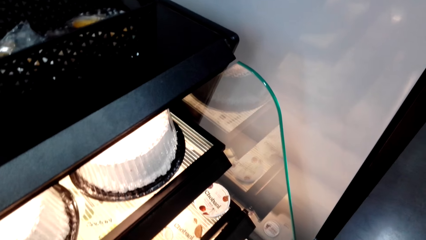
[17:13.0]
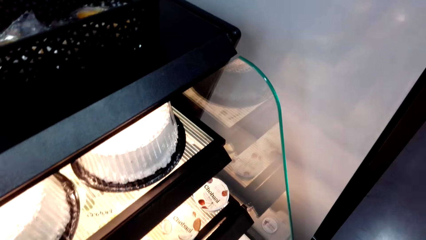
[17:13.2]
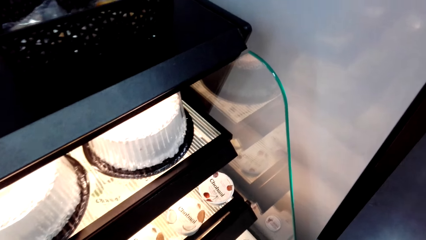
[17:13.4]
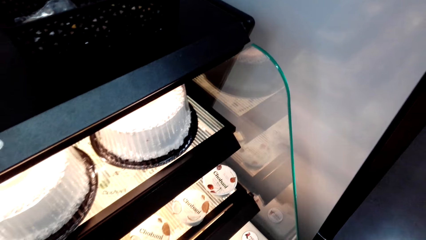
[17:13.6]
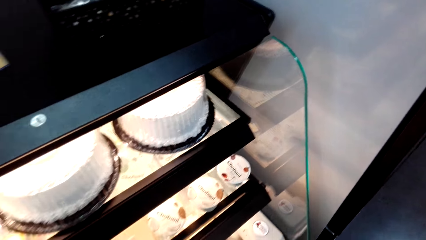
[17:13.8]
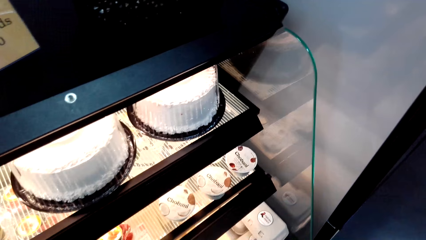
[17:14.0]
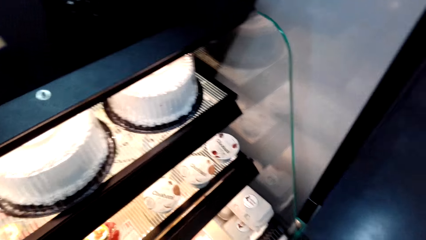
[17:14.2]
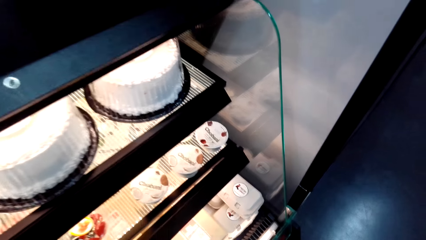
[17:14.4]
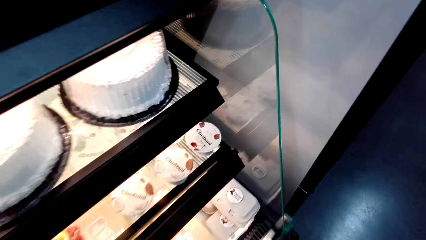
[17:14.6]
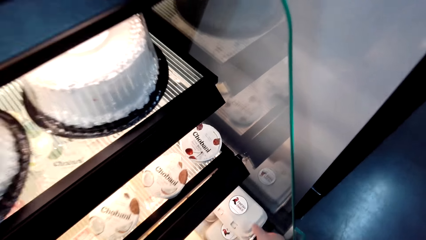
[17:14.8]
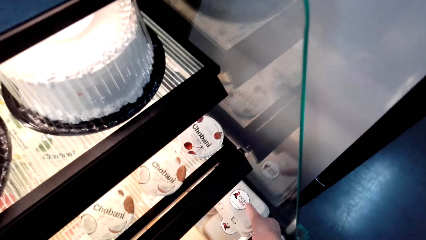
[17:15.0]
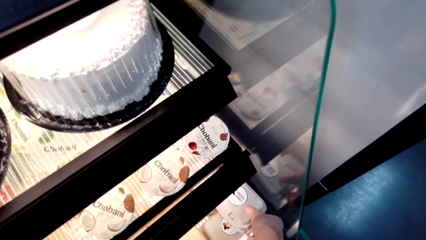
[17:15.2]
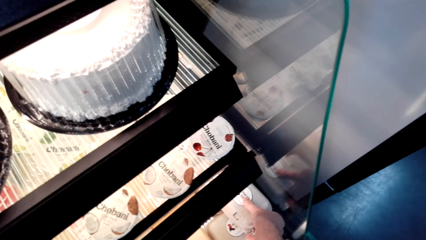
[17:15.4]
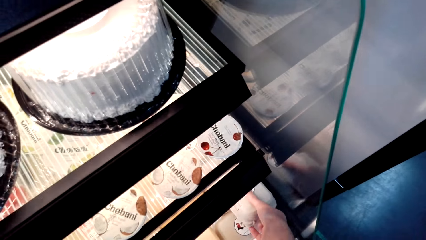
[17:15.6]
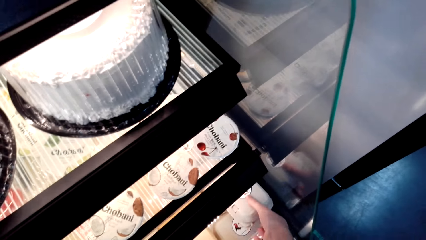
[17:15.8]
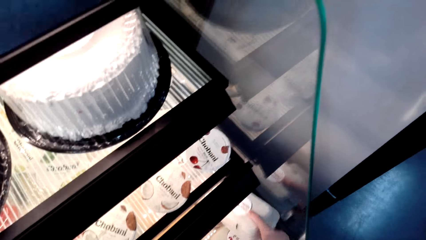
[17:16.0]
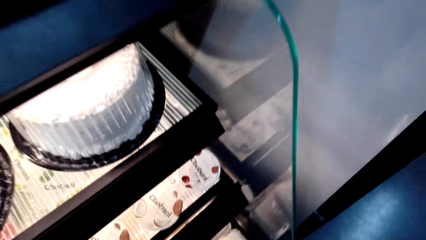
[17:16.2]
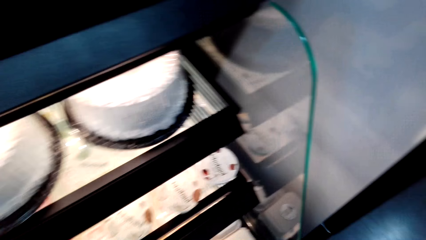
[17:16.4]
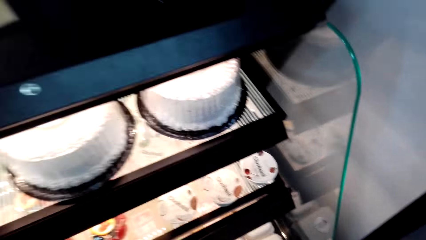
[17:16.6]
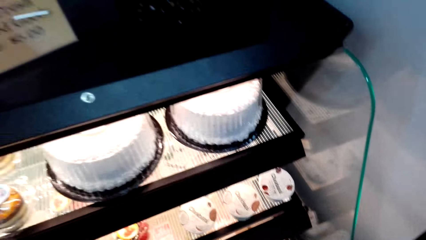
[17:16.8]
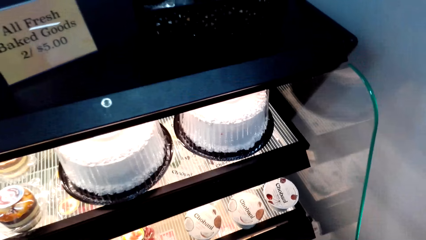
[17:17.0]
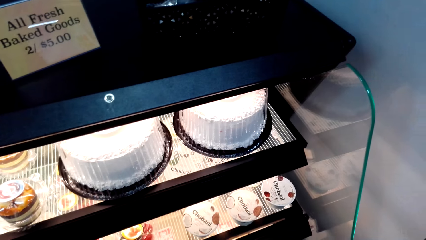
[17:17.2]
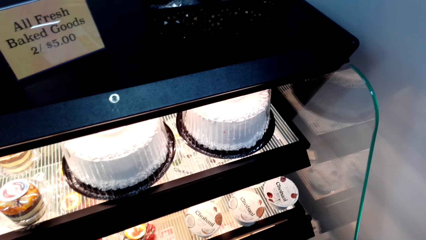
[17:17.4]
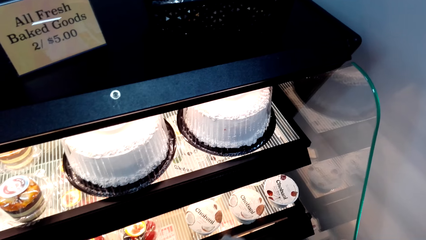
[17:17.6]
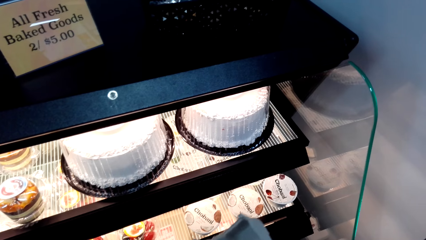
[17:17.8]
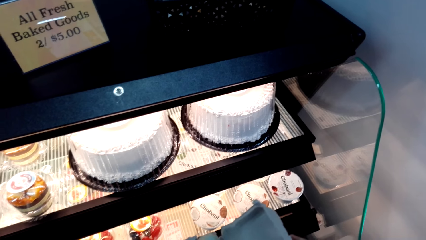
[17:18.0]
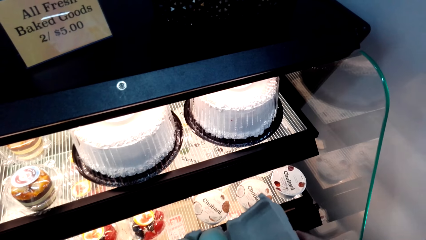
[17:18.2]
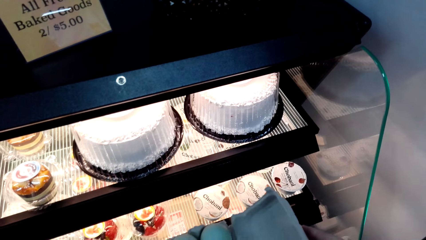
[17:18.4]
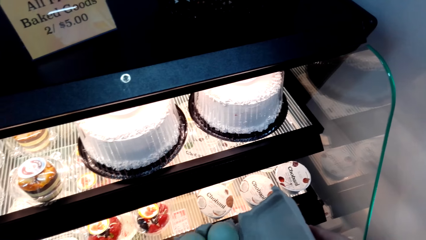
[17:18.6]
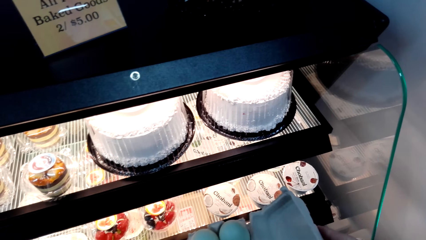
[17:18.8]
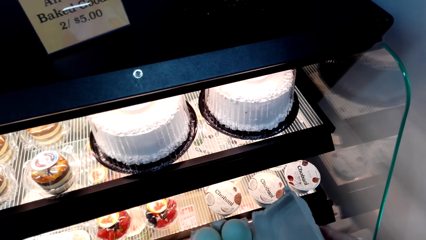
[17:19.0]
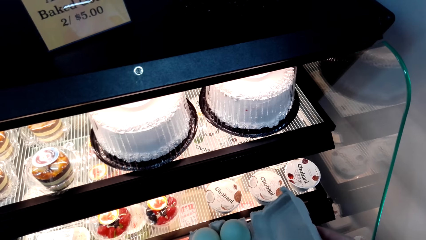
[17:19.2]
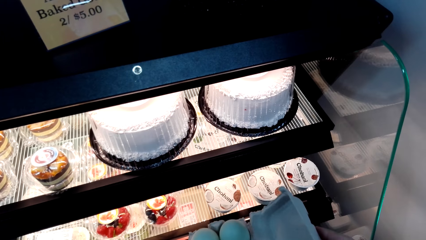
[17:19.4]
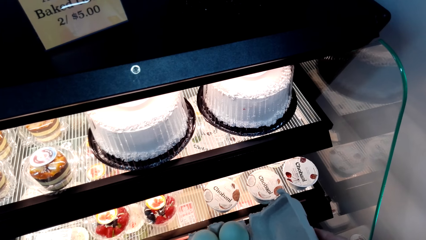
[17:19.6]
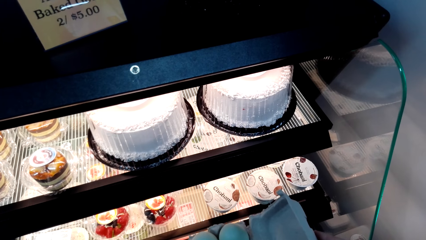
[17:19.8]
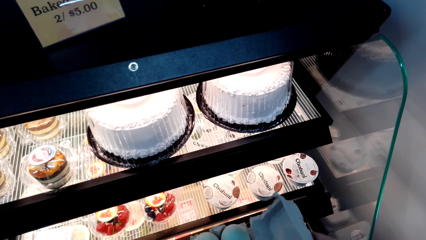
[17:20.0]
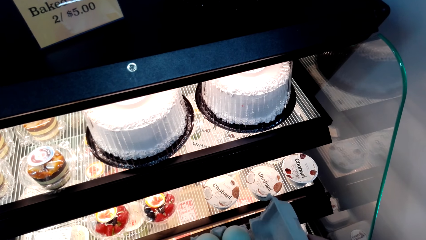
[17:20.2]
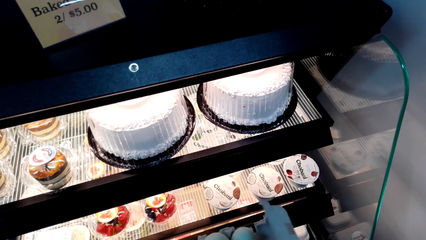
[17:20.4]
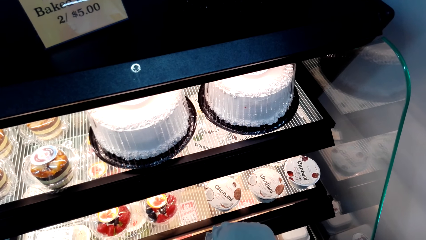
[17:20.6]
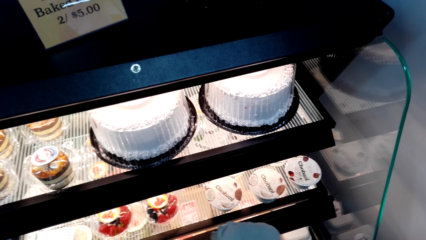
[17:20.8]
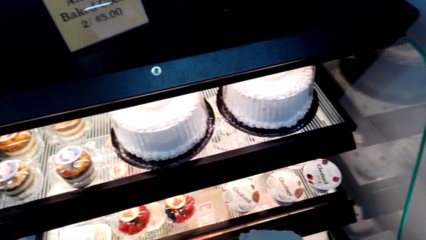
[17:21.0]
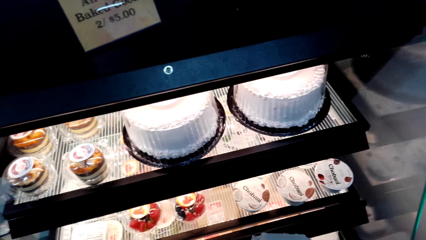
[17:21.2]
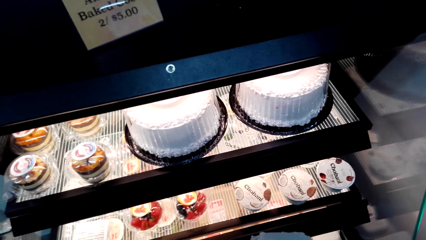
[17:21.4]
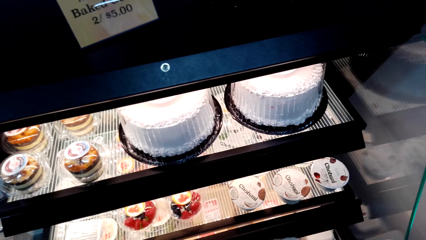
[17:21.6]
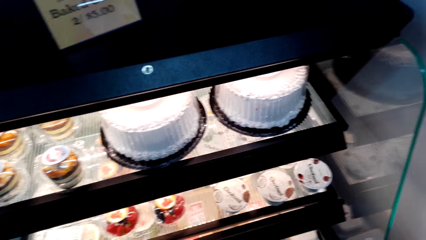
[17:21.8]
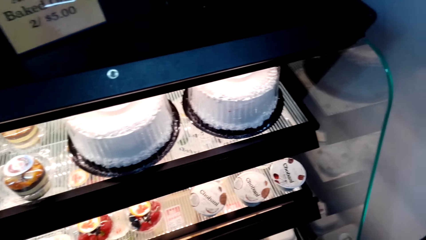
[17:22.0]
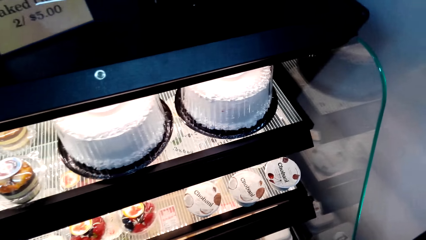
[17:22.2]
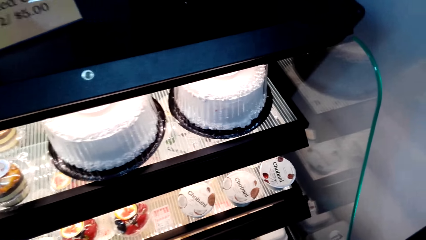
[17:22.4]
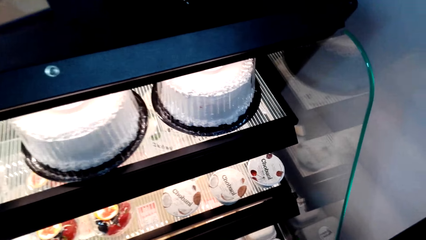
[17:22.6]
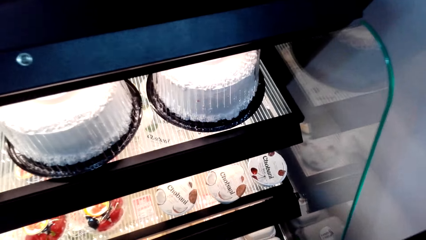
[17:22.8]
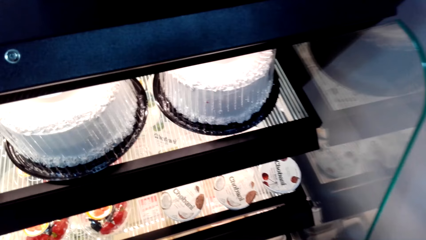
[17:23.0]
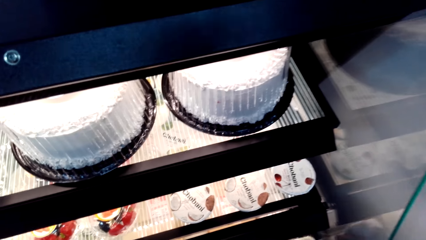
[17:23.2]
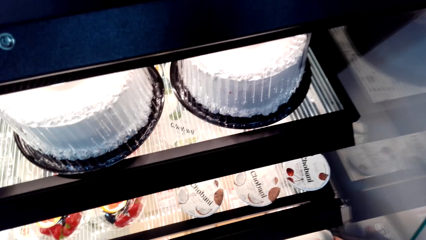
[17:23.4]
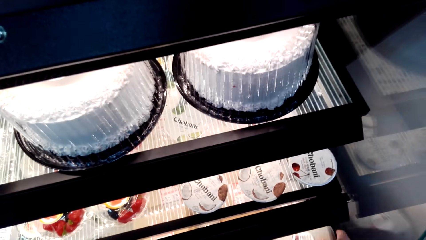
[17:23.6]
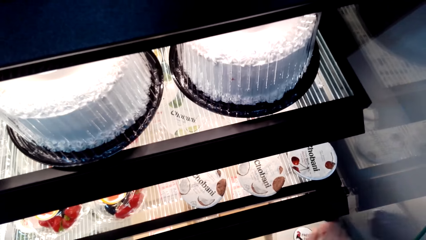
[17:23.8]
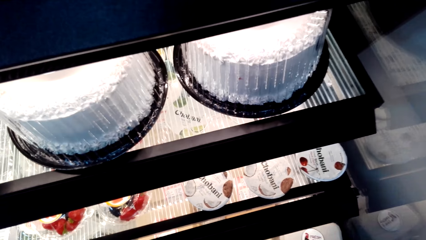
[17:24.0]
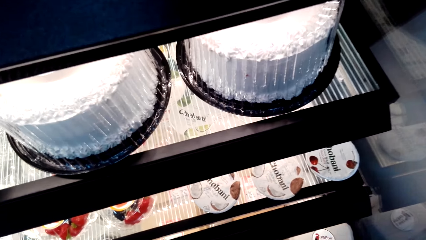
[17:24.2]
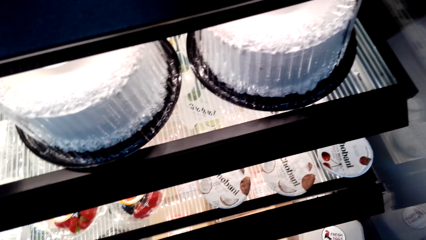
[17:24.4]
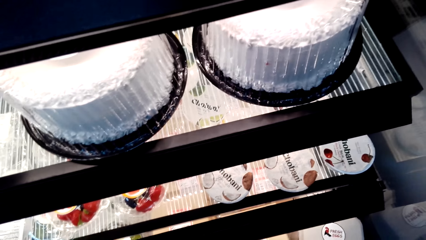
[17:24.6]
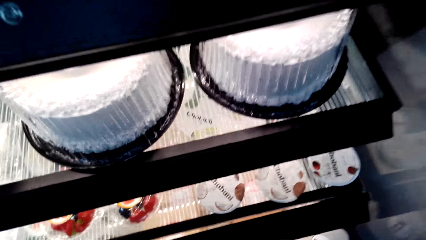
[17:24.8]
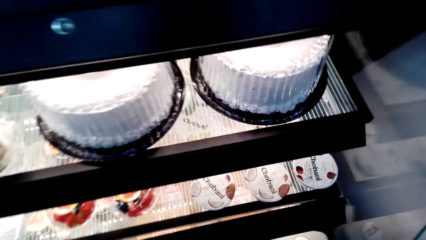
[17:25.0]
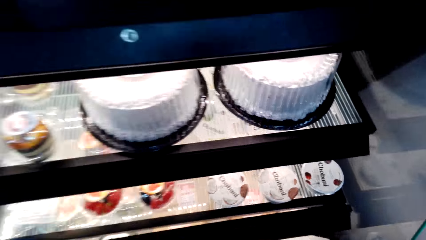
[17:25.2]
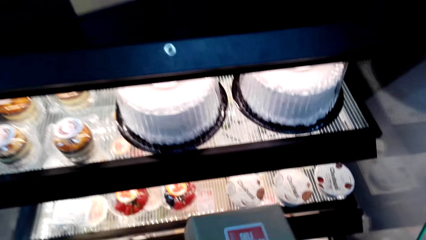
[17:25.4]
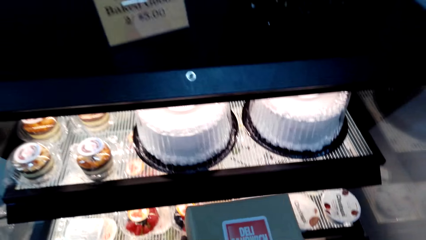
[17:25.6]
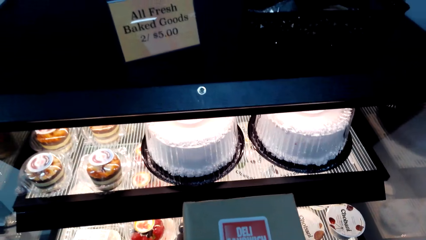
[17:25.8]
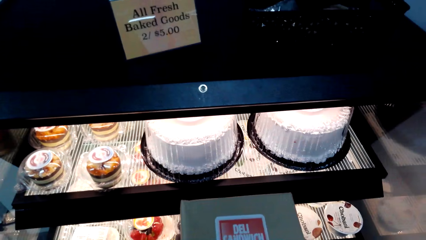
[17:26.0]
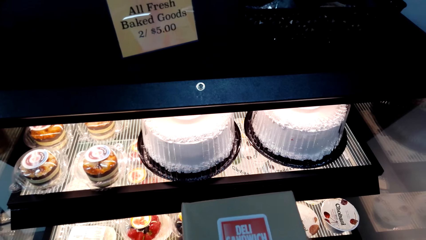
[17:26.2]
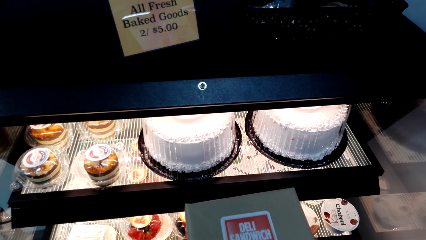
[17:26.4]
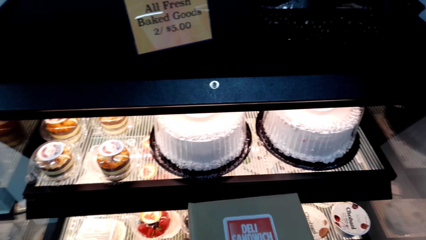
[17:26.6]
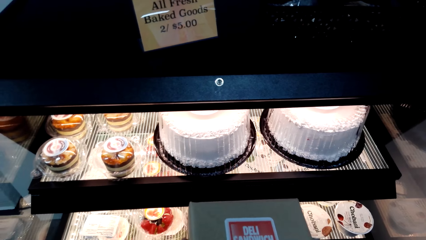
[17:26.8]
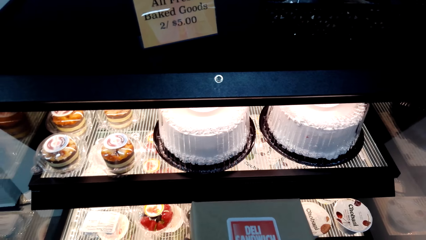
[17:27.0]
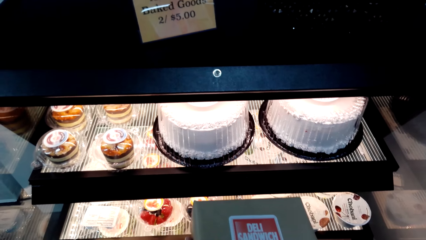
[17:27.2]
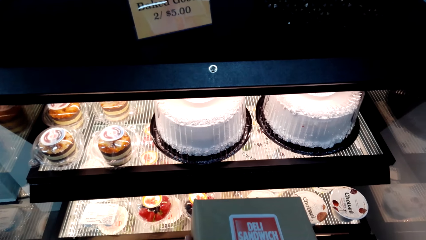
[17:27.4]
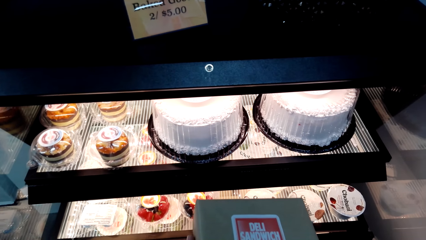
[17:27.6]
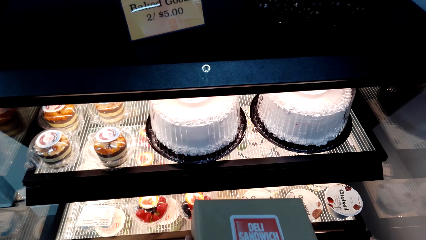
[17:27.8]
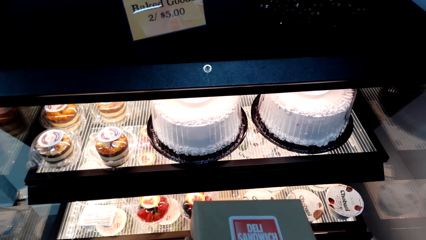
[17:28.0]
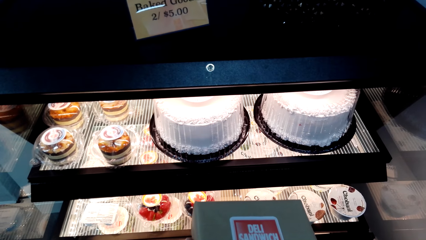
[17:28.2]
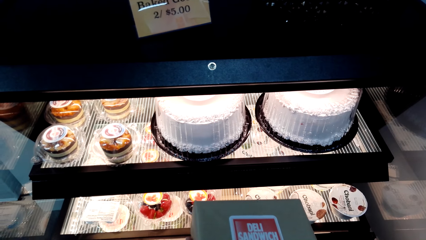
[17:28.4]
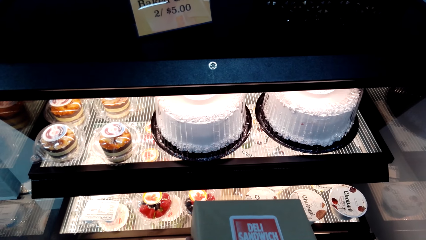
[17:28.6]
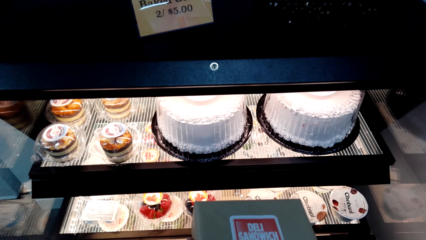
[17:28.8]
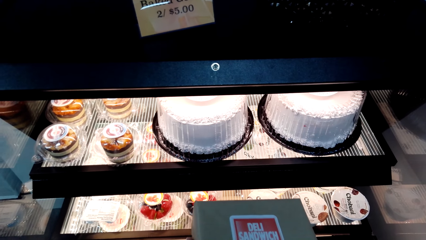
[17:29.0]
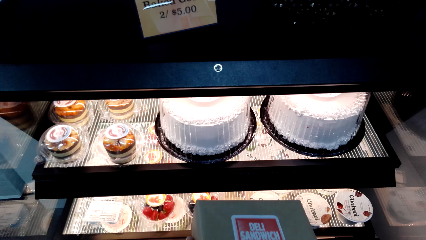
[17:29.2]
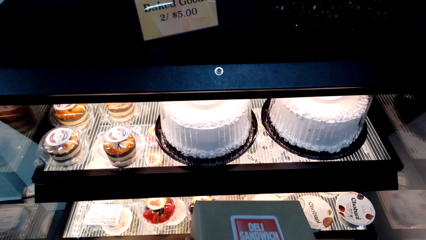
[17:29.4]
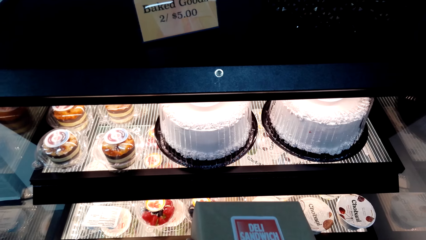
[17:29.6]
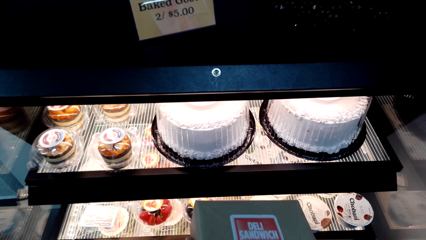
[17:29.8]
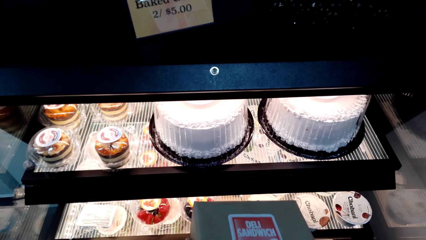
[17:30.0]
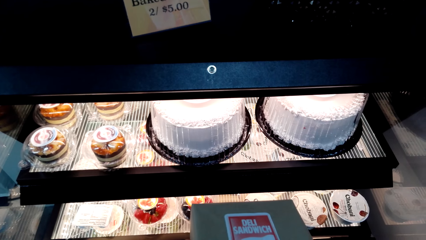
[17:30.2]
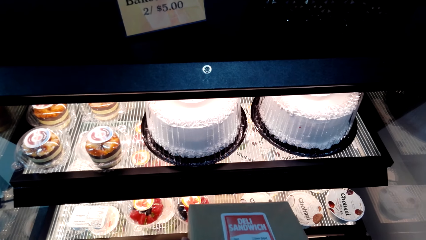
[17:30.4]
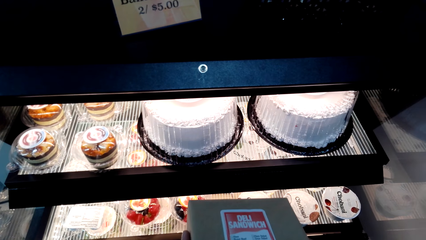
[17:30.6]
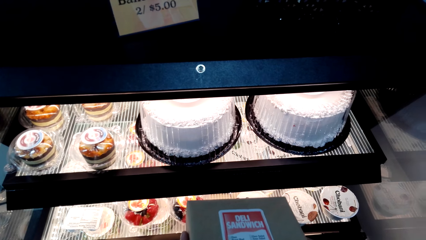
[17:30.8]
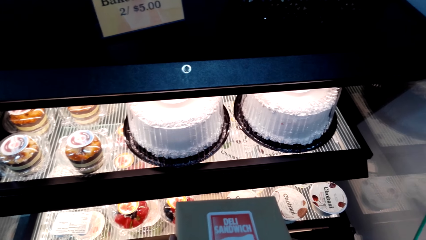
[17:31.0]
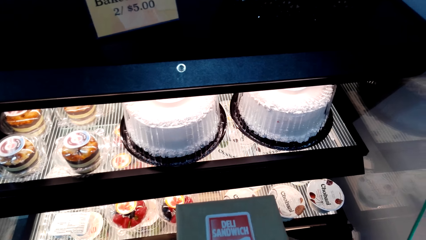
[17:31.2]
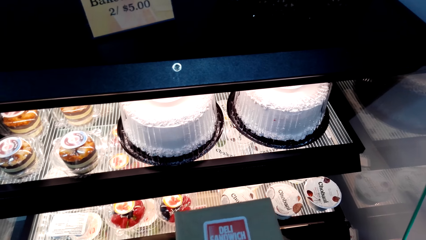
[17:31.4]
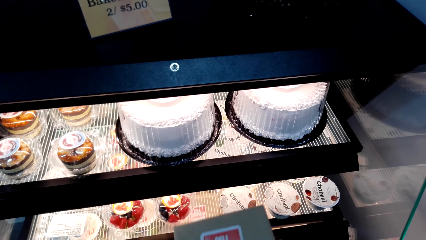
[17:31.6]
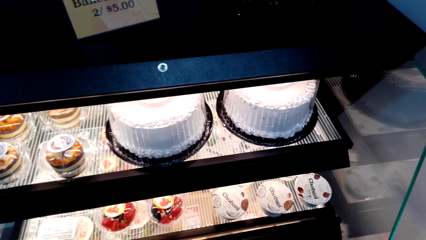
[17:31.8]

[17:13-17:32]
The camera wearer picks up the cake from the shelf. They look at the cake. They pick the cake. They put the cake in the shelf. They look at the sandwich box.
